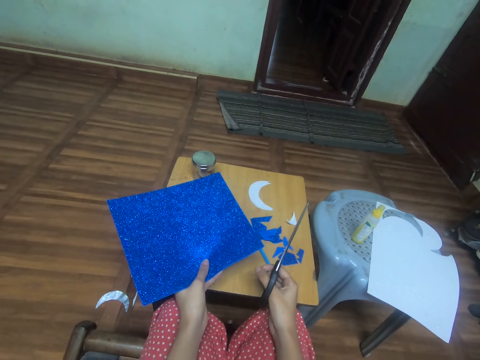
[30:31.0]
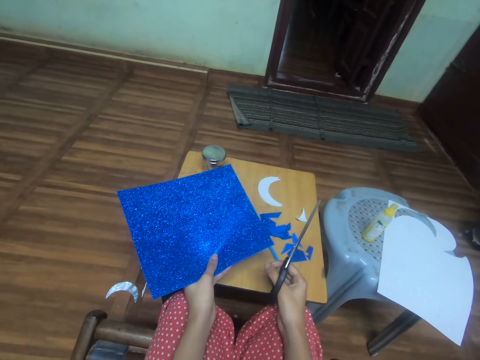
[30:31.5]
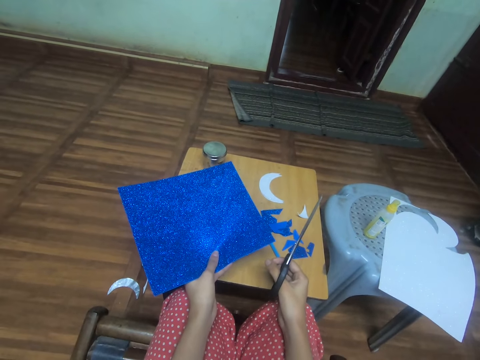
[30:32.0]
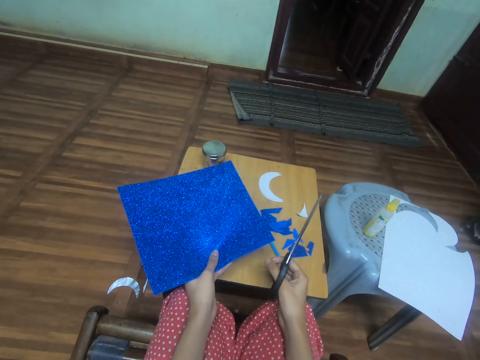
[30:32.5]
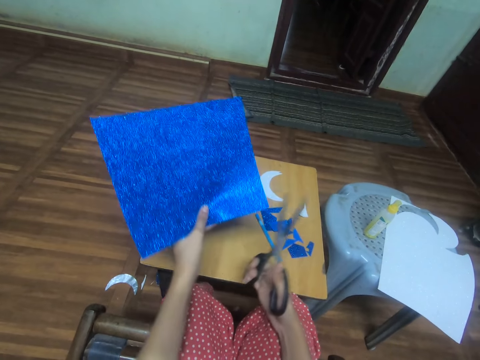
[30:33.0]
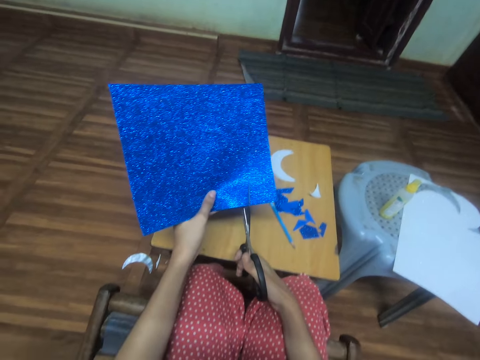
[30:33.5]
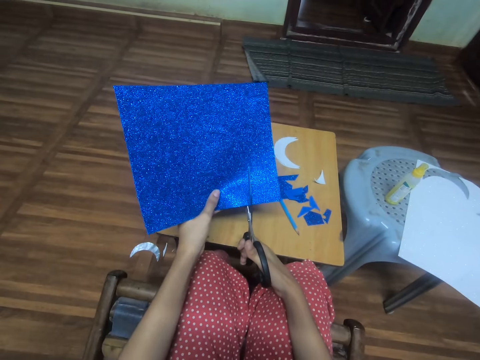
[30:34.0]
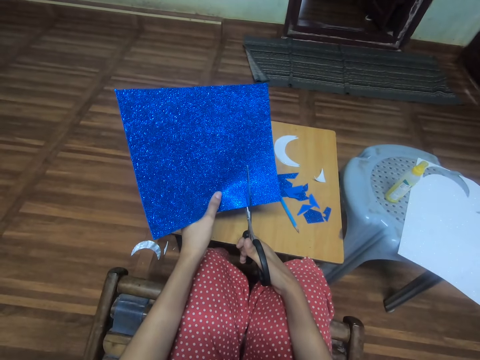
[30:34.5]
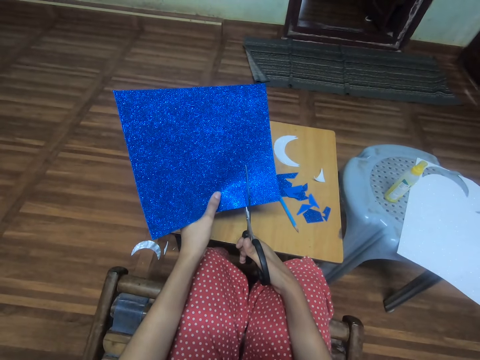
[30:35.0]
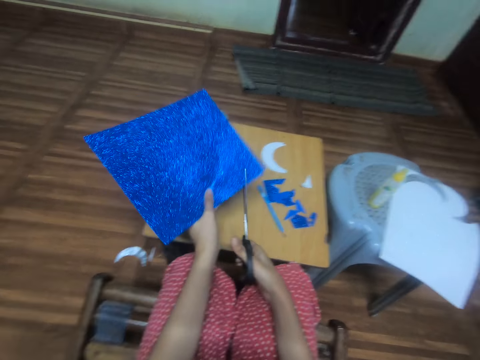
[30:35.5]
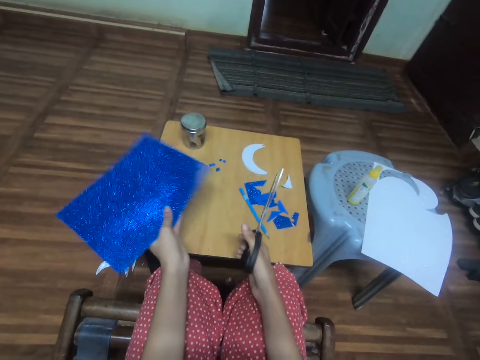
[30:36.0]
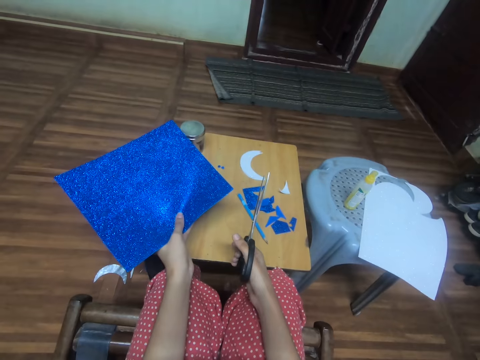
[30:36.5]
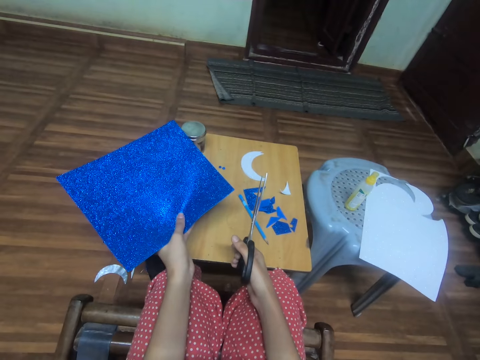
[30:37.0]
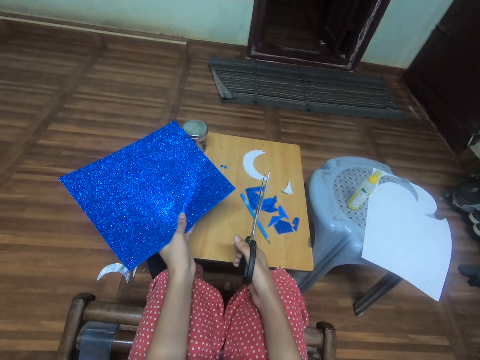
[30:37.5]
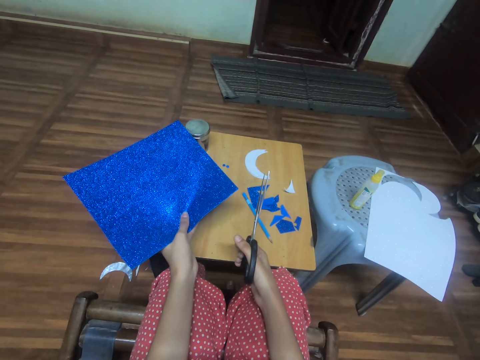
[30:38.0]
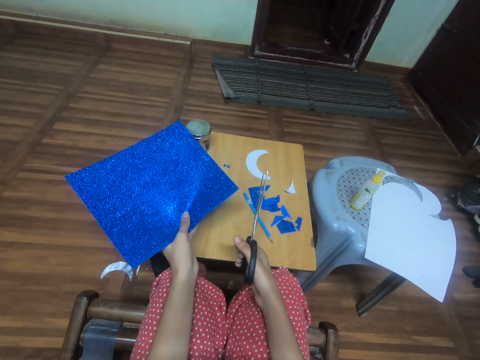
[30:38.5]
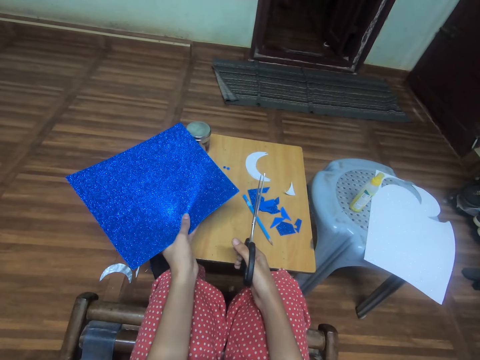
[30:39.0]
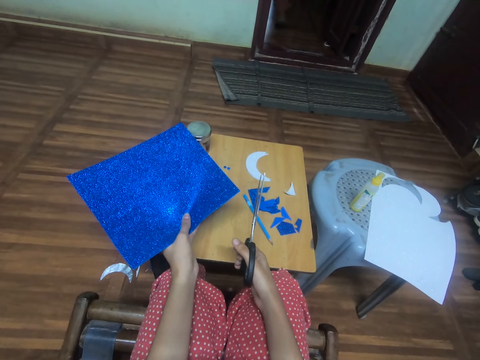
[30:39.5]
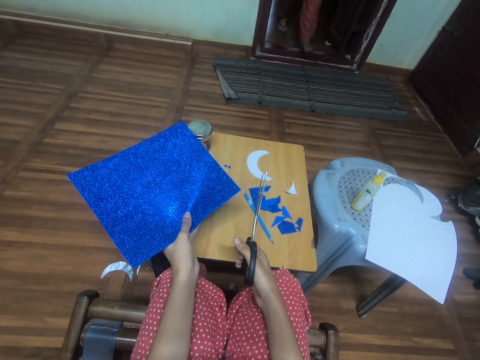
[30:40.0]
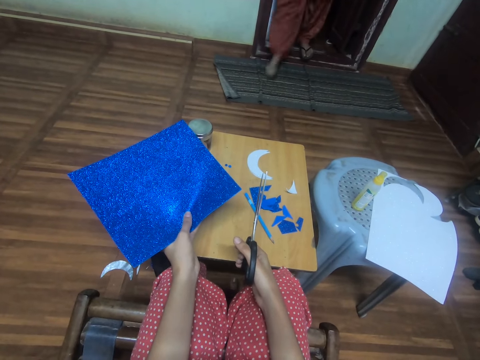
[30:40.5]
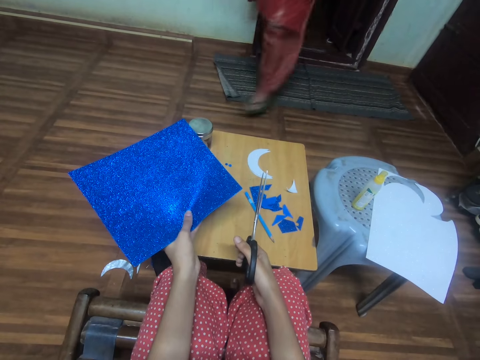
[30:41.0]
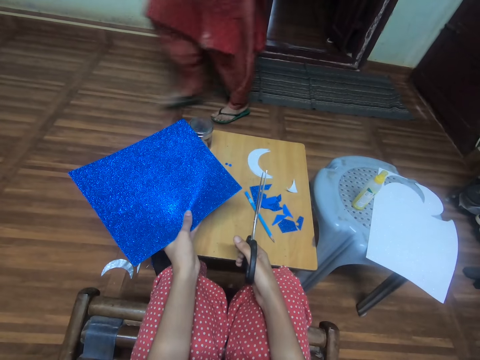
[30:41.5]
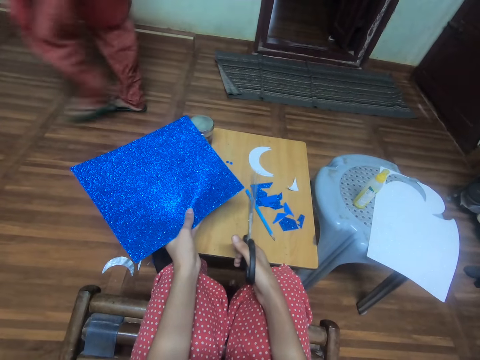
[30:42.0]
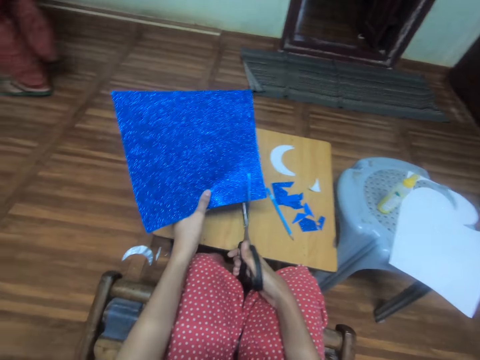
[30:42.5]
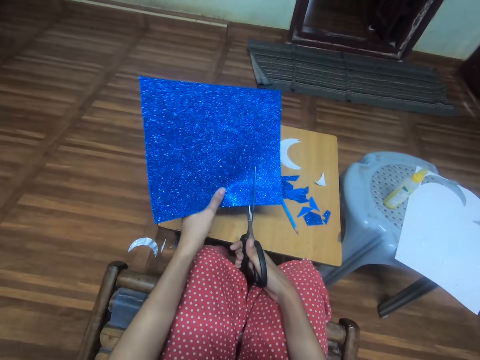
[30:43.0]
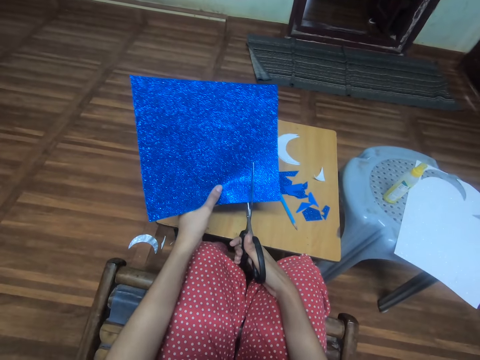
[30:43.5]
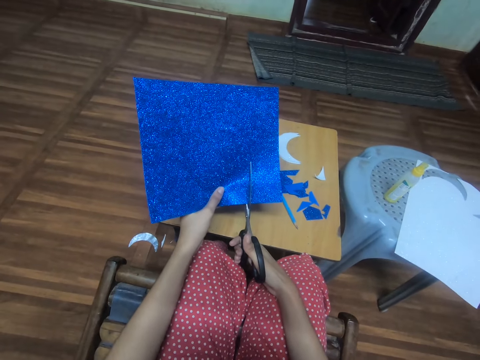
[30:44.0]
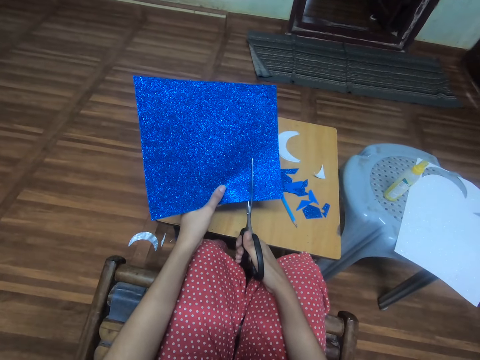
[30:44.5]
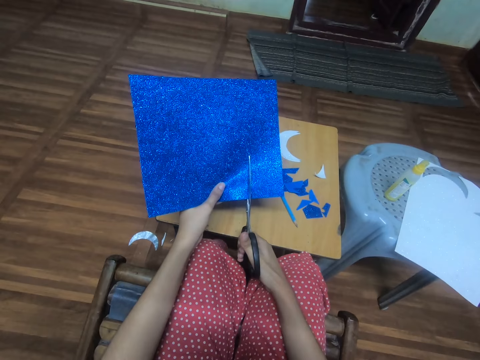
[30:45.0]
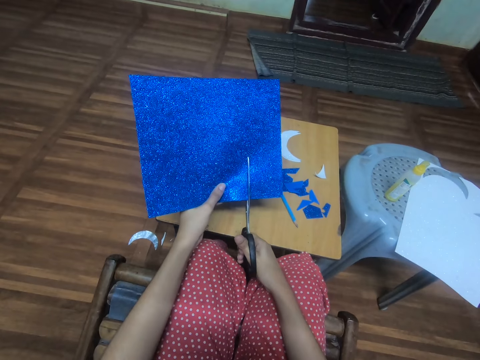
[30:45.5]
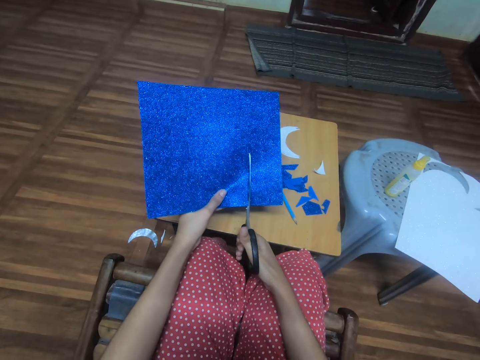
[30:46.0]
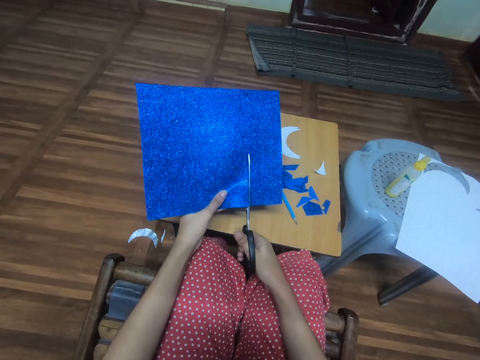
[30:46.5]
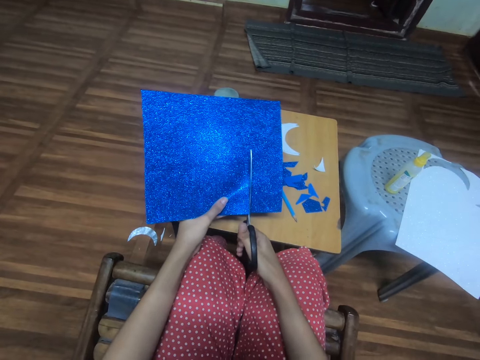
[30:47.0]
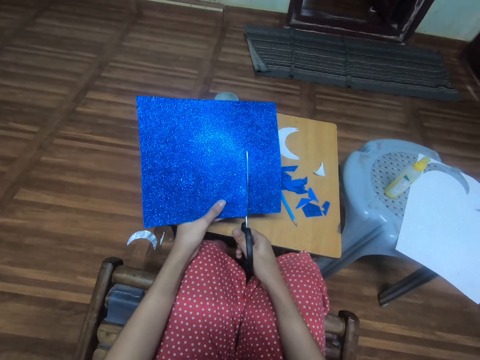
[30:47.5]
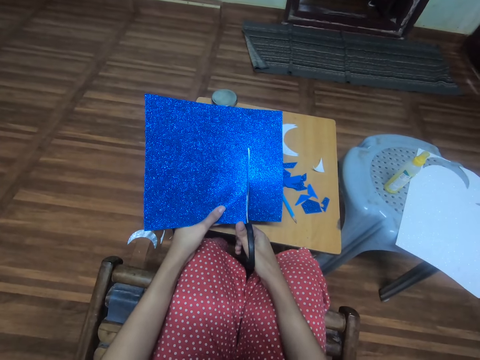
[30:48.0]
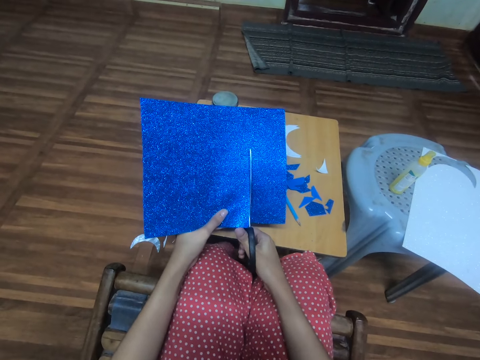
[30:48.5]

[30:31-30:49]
The camera wearer puts the scissors on the decor paper. They withdraw the decor paper from the scissors. A person walks out of a room. The camera wearer cuts a third piece of blue glitter foam sheet from the second piece of blue glitter foam sheet with the scissors.

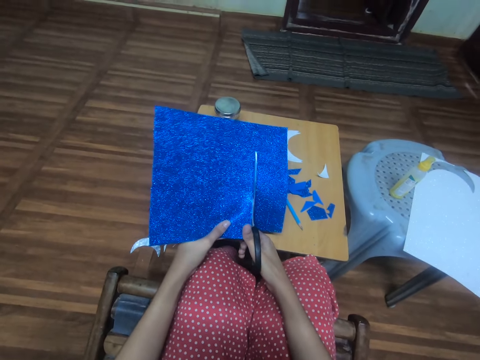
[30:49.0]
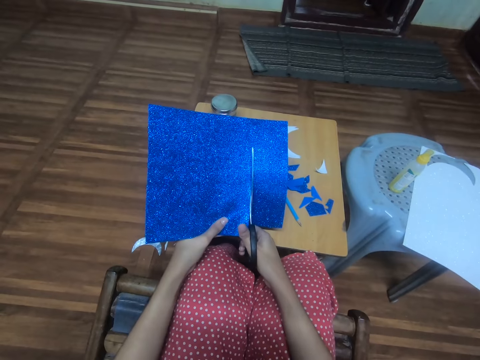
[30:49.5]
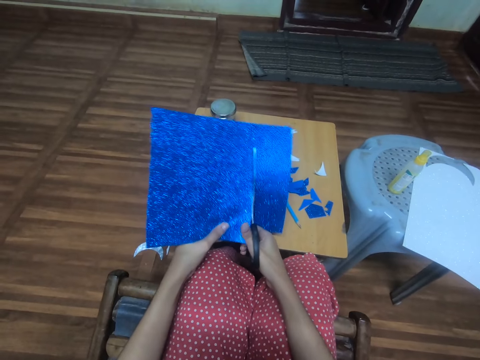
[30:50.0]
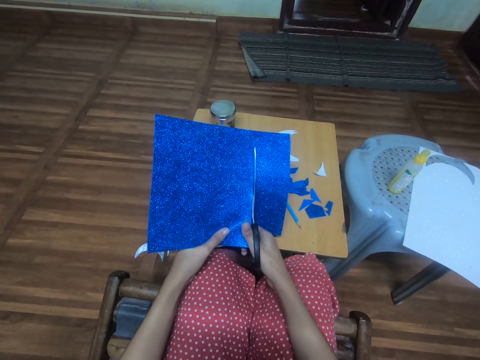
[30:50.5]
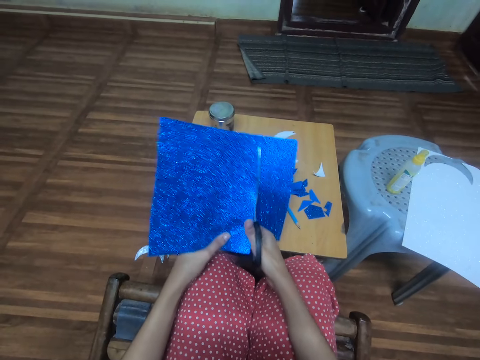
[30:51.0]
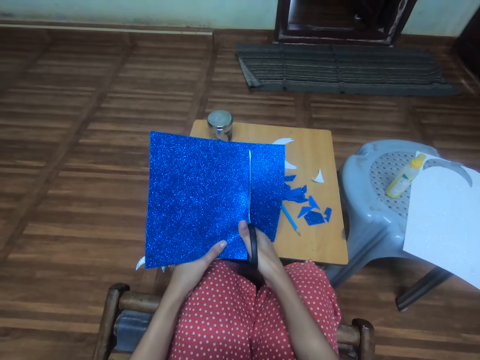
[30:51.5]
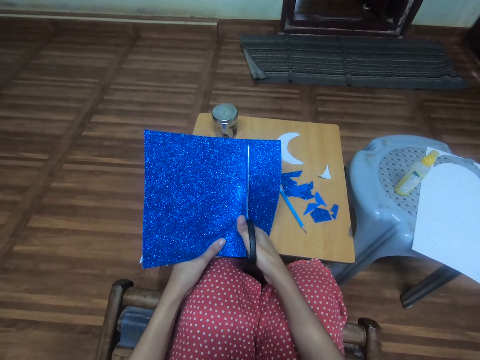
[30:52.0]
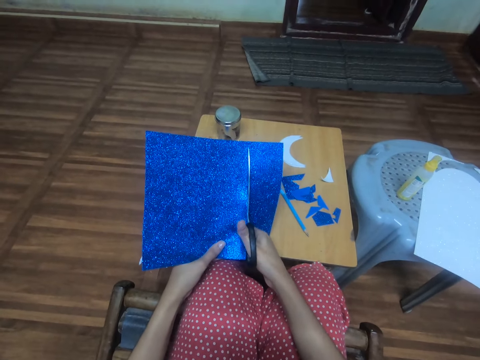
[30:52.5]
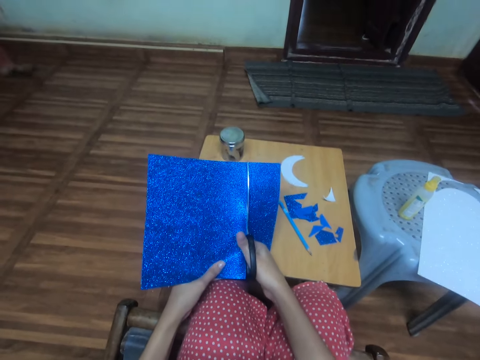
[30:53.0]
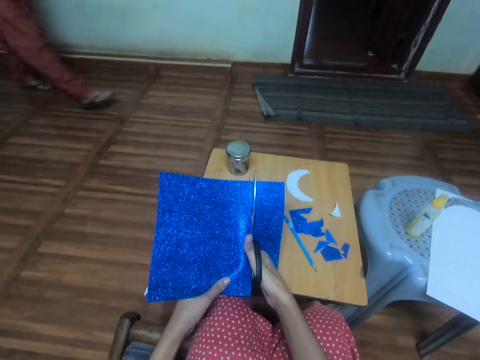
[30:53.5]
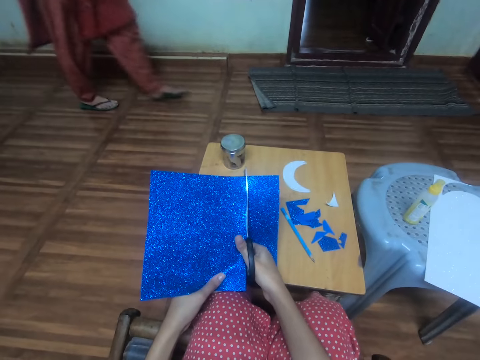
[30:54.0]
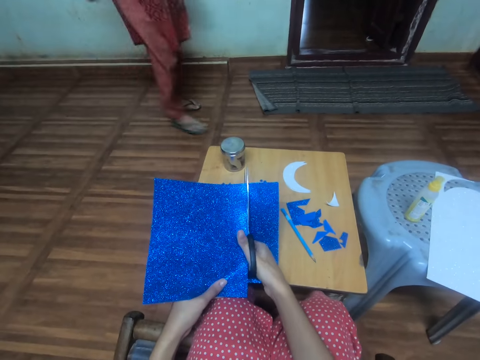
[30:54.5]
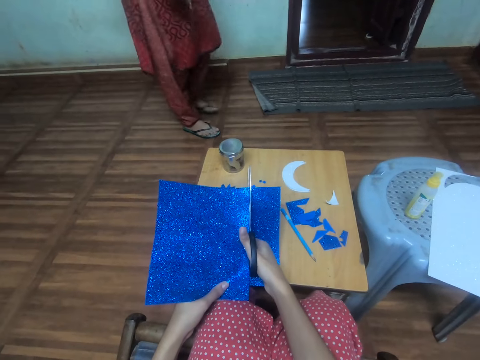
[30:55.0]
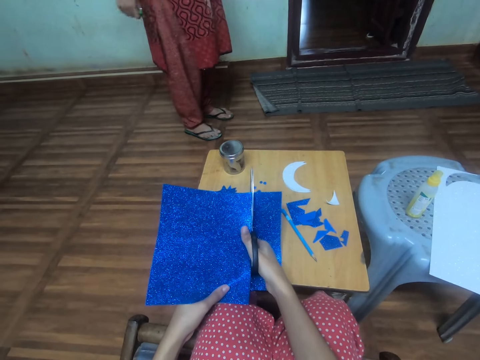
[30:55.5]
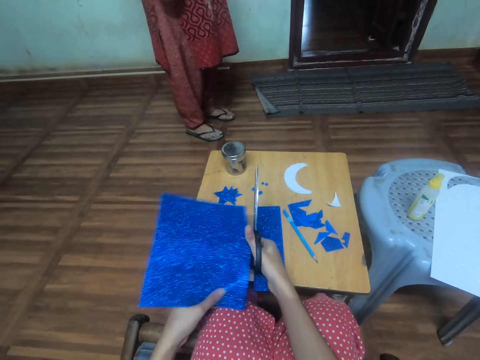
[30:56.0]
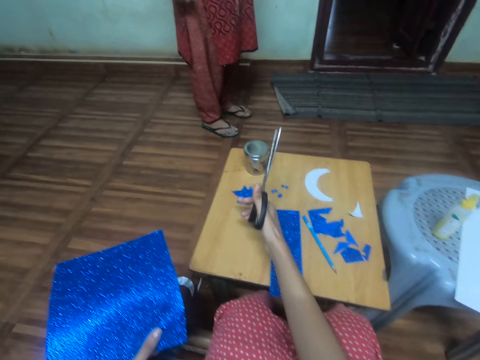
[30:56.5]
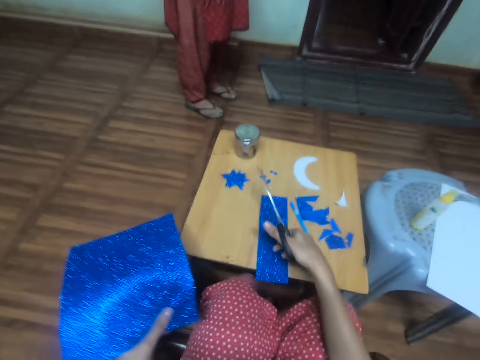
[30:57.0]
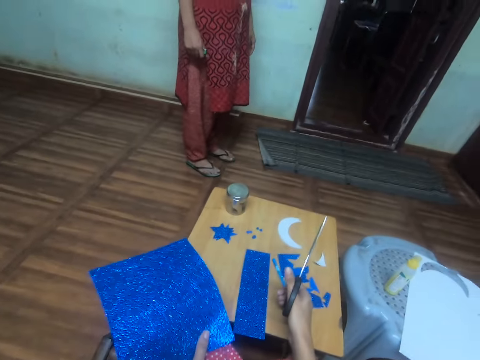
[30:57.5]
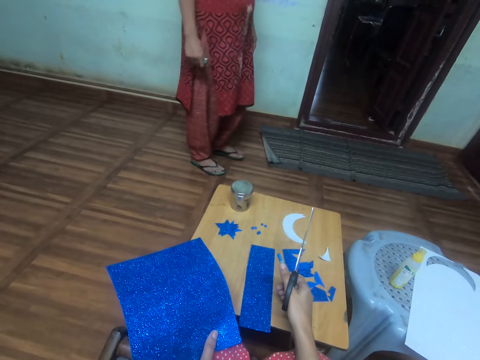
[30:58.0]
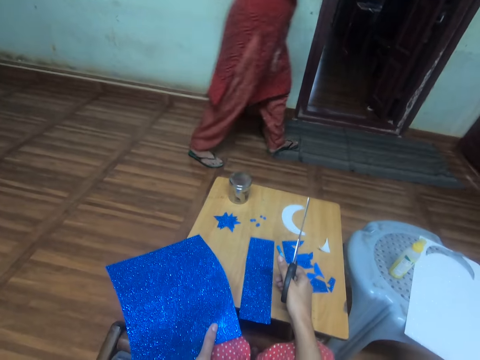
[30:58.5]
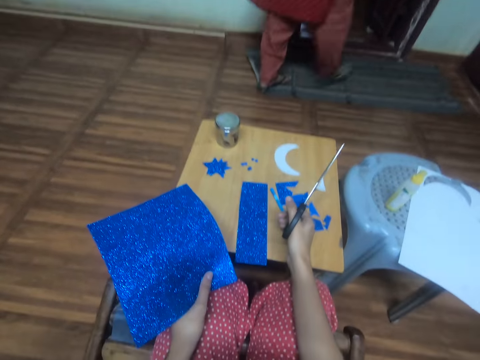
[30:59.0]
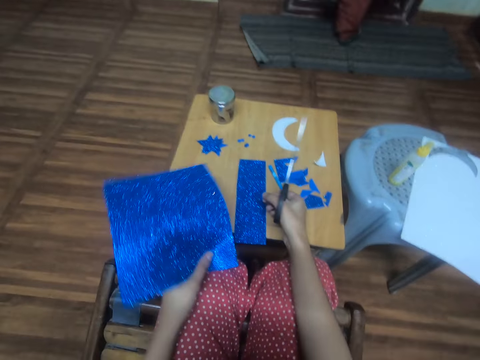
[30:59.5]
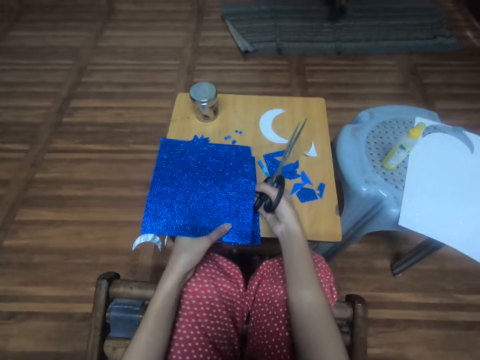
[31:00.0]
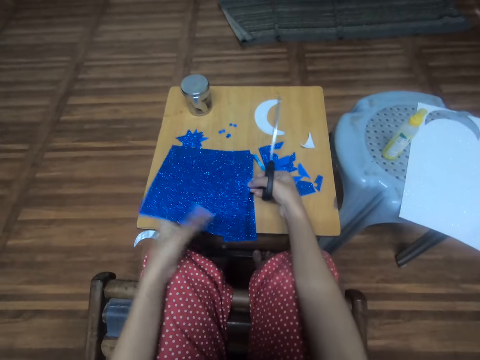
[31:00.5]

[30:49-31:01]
A woman walks towards the camera wearer. The woman walks around the room. The camera wearer interacts with the woman. They gesture with a hand. The woman walks towards a room. The camera wearer passes the decor paper to the other hand.
